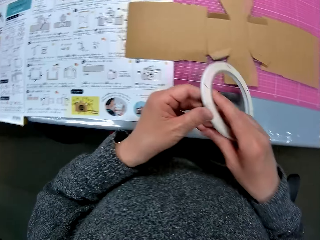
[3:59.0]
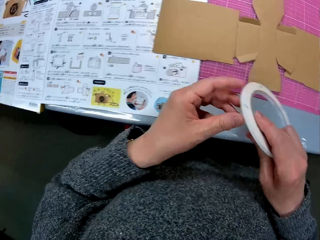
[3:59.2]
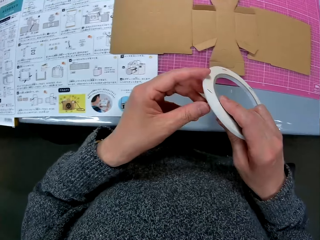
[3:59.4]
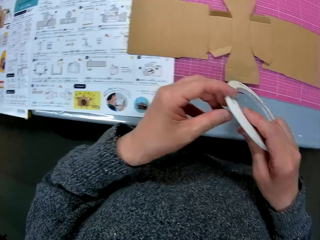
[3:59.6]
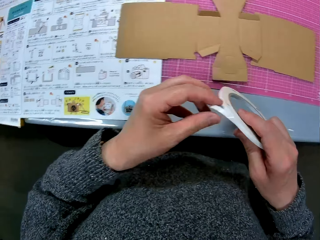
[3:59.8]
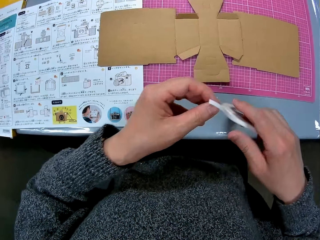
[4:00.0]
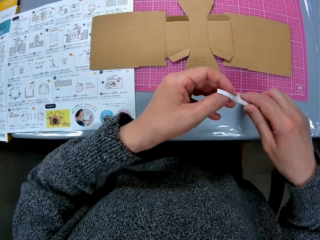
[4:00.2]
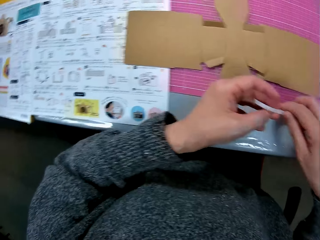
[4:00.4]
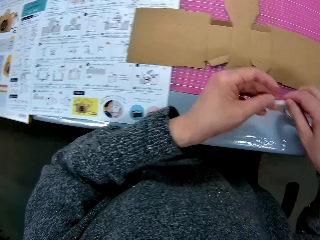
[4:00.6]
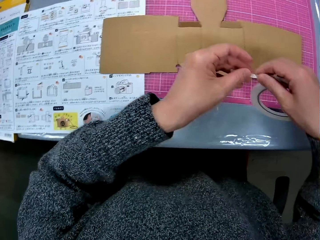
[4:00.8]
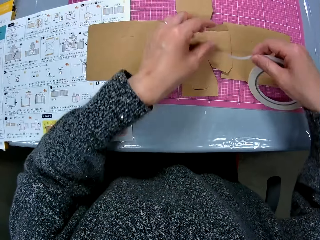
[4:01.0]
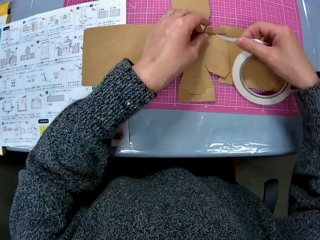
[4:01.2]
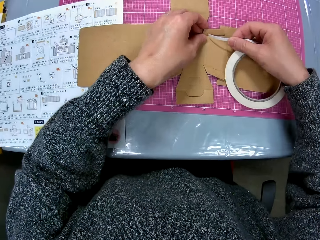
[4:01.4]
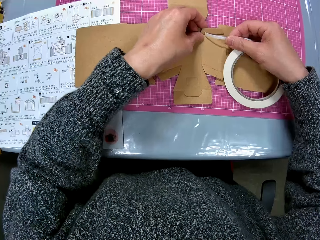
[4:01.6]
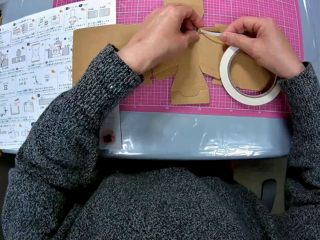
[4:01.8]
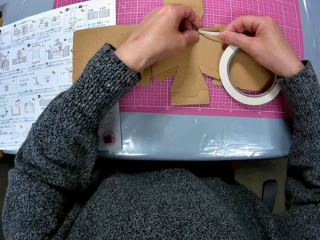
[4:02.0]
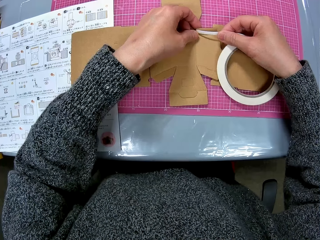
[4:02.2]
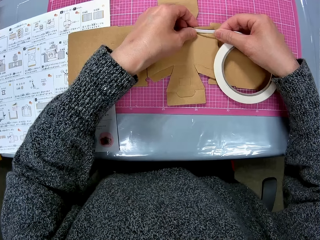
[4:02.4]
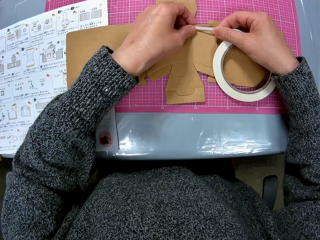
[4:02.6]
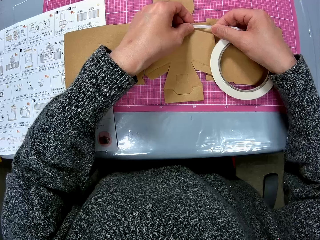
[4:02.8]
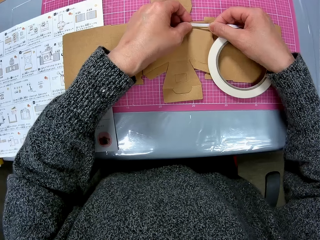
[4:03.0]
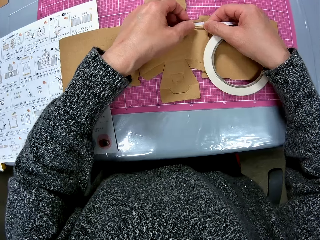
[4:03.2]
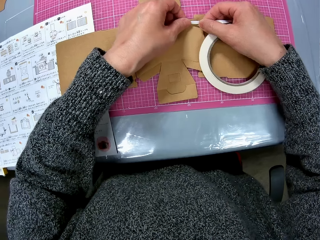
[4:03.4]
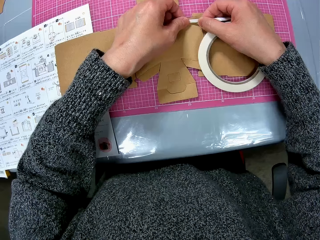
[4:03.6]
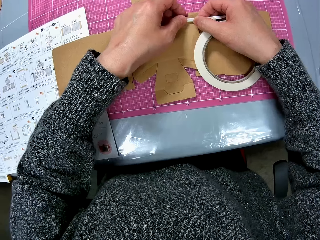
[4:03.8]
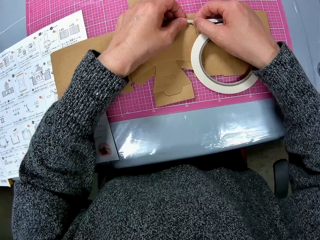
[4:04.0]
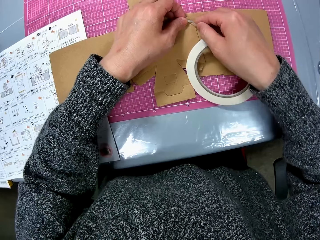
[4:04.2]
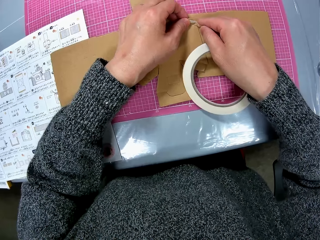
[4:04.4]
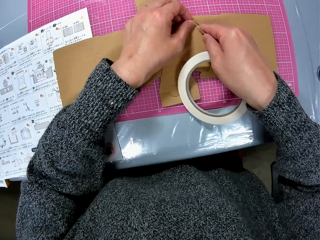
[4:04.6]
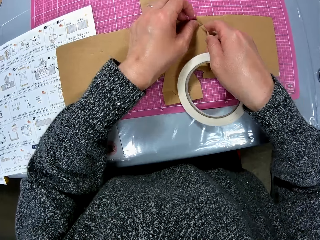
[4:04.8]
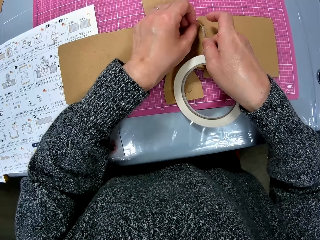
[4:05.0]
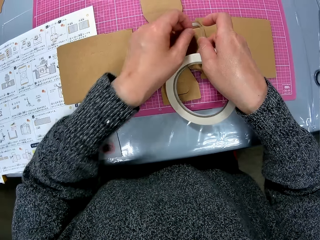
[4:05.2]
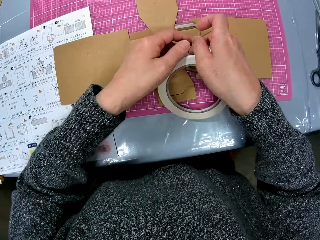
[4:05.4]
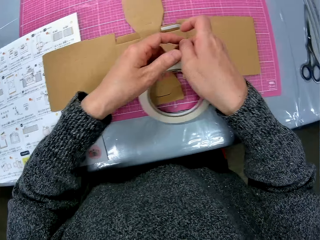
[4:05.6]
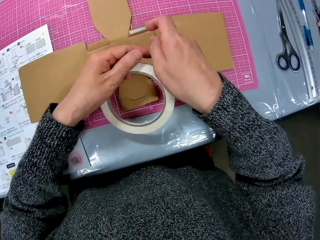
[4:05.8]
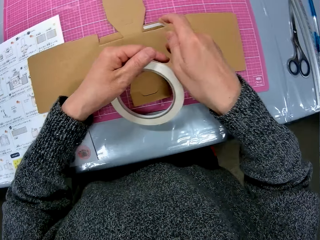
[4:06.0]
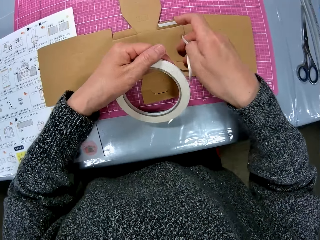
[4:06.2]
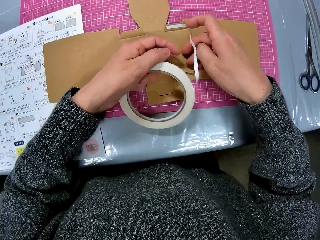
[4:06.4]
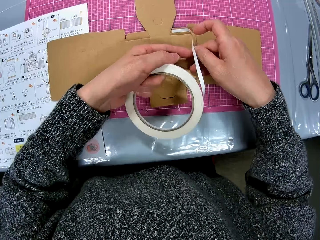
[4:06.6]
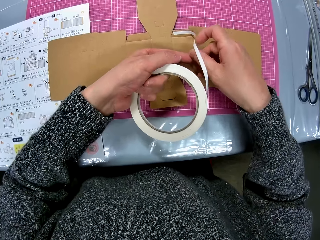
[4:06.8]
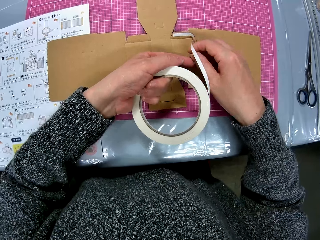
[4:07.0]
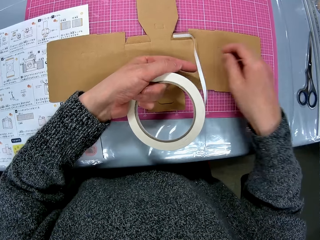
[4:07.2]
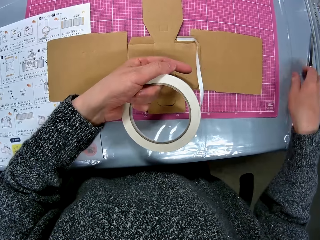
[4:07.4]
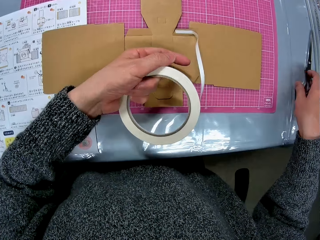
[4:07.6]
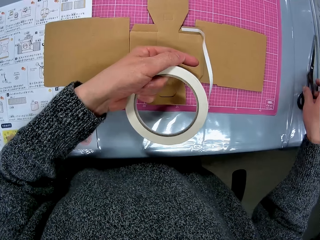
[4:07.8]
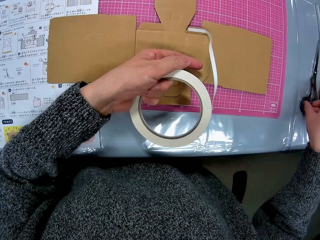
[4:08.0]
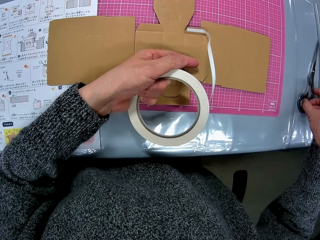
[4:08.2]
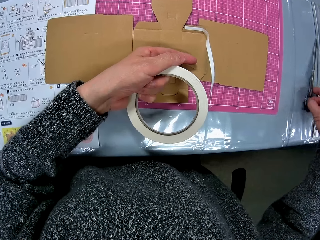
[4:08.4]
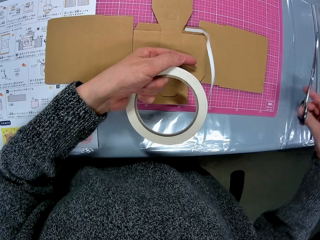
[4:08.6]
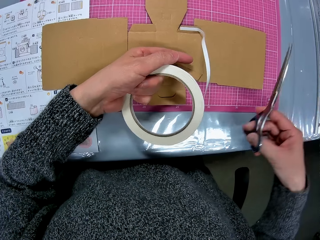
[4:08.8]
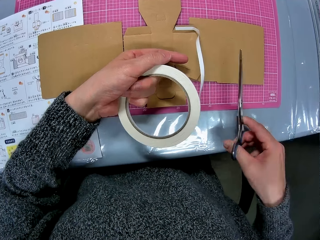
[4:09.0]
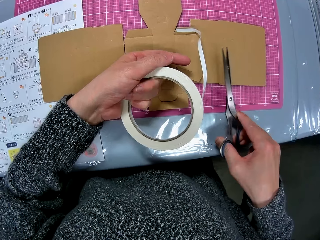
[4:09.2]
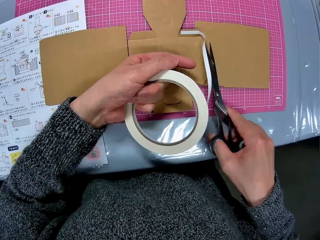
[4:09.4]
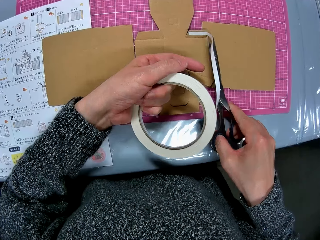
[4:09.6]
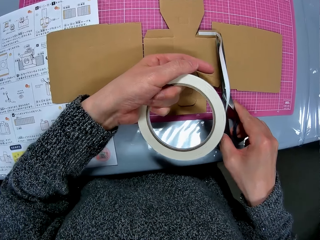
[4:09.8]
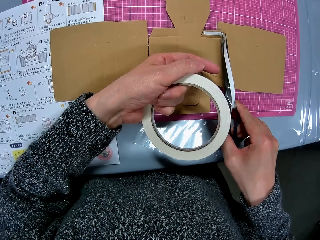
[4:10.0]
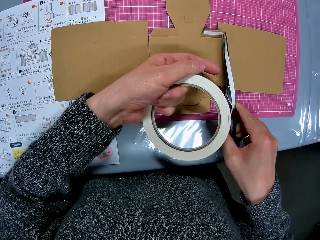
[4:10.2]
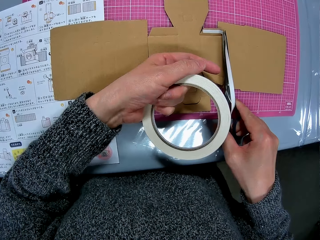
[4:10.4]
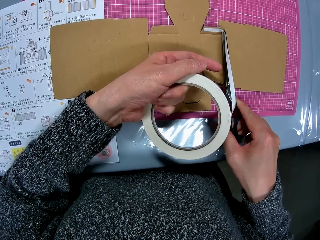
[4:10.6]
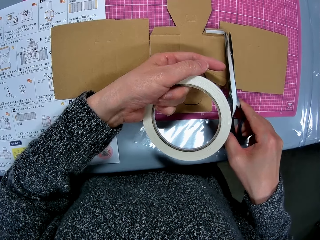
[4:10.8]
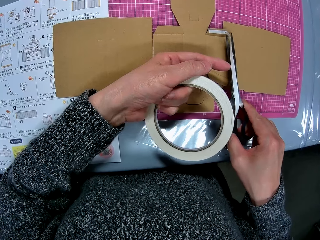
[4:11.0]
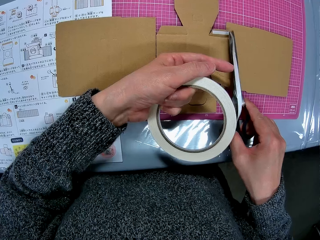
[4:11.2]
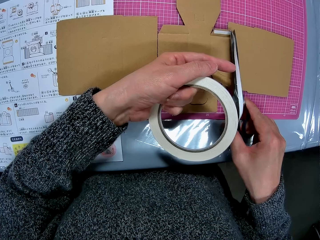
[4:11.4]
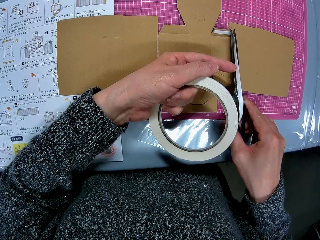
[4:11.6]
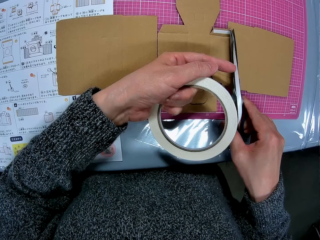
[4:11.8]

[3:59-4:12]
The camera wearer puts tape on the cardboard paper. They tape the cardboard paper on the table. They pick up the scissors from the table. They cut the cello tape with the scissors.

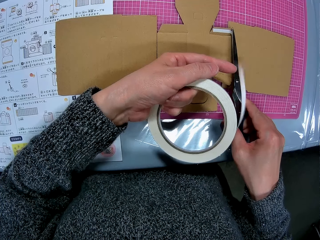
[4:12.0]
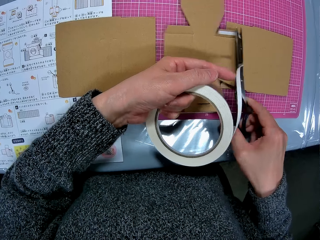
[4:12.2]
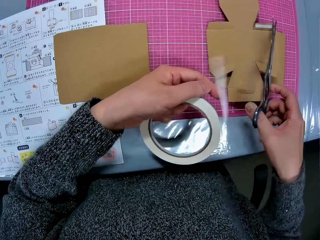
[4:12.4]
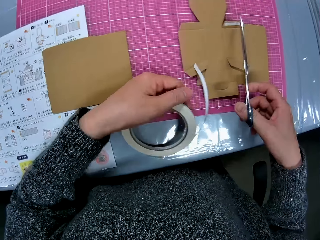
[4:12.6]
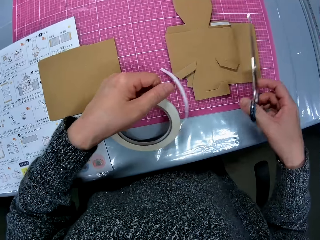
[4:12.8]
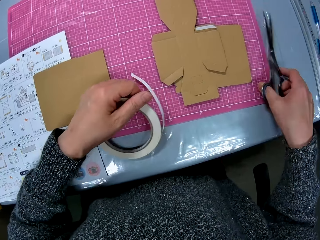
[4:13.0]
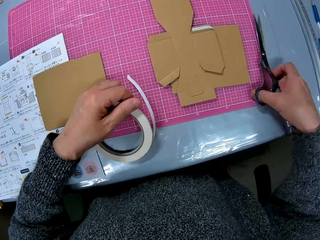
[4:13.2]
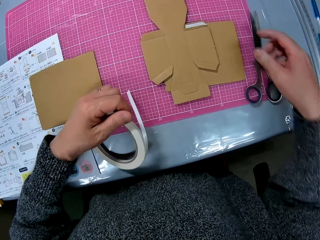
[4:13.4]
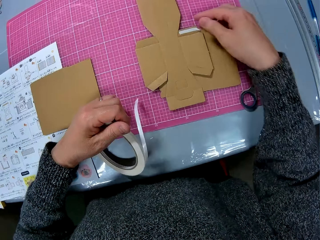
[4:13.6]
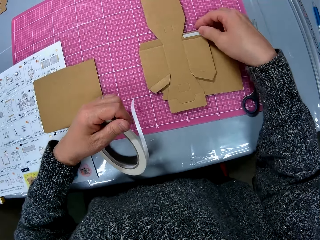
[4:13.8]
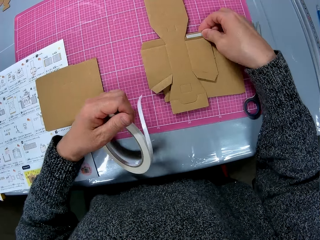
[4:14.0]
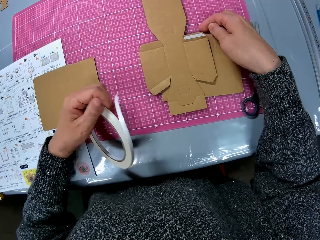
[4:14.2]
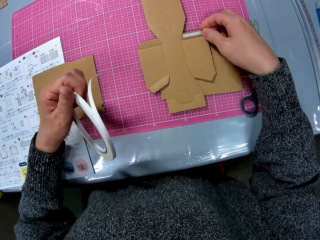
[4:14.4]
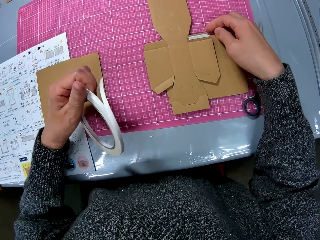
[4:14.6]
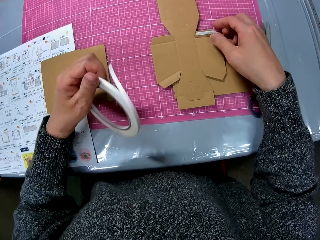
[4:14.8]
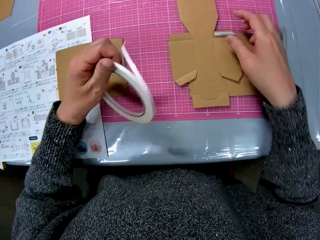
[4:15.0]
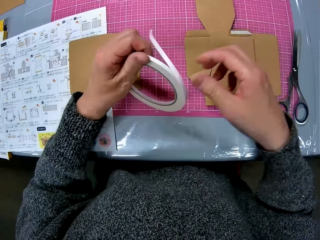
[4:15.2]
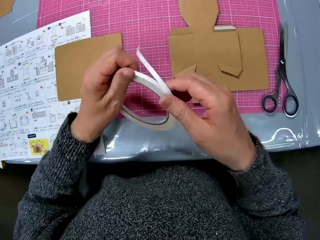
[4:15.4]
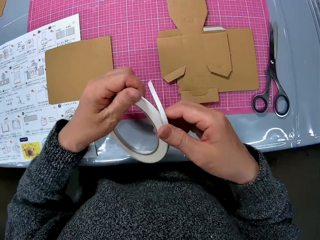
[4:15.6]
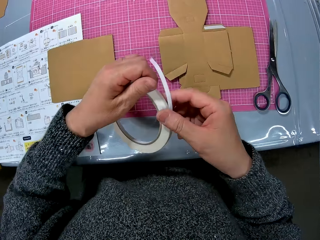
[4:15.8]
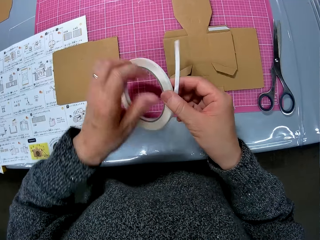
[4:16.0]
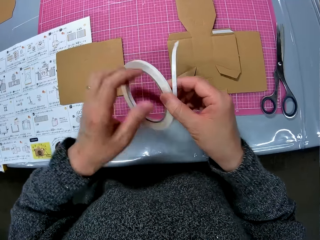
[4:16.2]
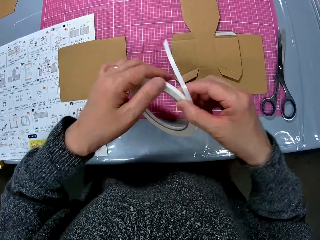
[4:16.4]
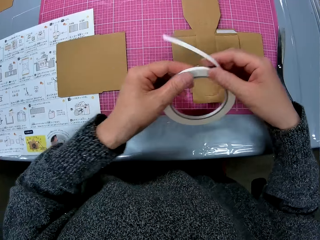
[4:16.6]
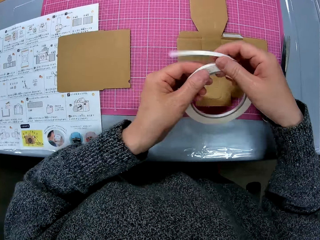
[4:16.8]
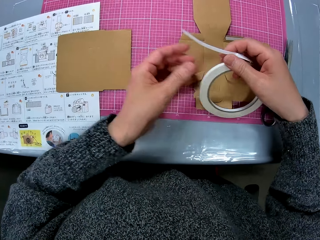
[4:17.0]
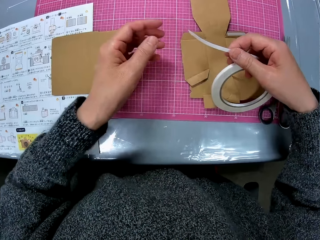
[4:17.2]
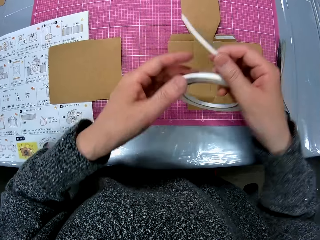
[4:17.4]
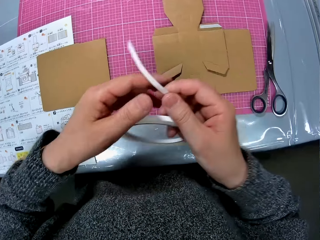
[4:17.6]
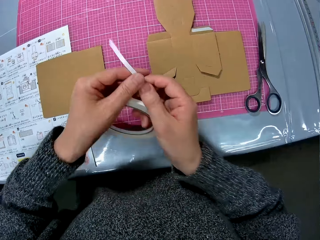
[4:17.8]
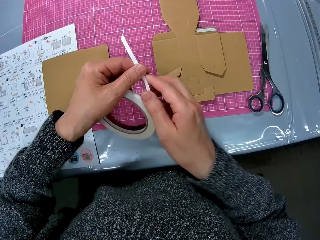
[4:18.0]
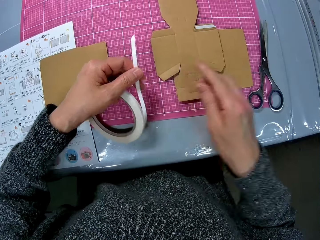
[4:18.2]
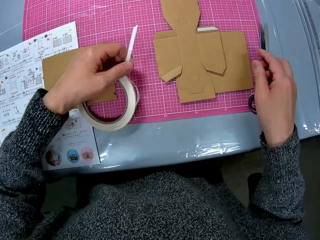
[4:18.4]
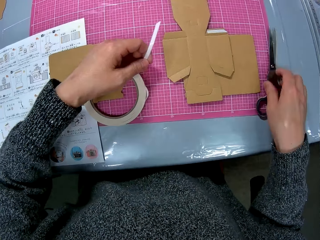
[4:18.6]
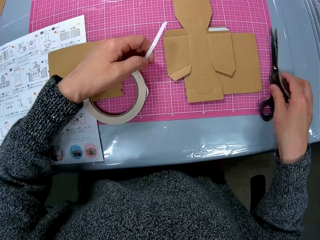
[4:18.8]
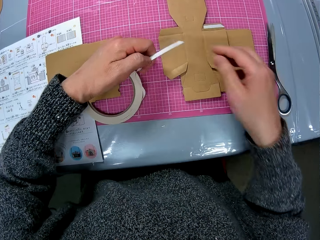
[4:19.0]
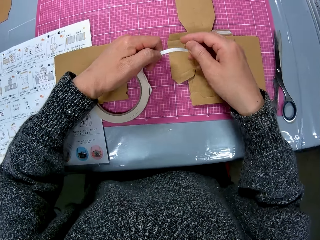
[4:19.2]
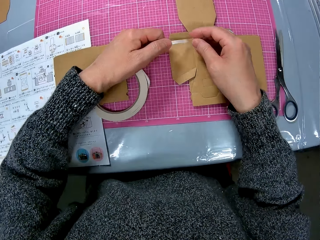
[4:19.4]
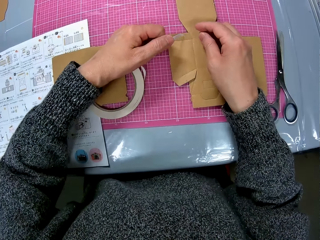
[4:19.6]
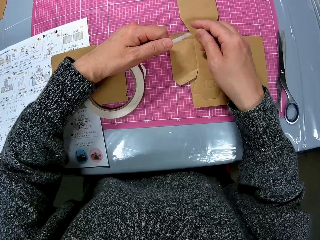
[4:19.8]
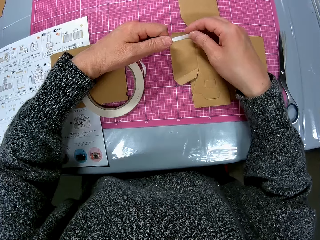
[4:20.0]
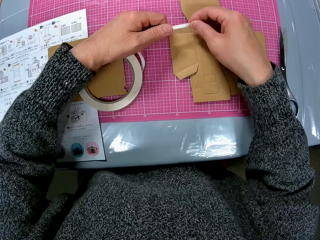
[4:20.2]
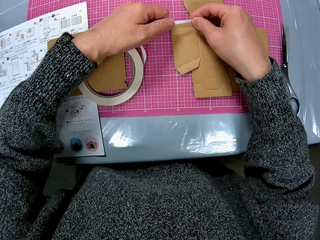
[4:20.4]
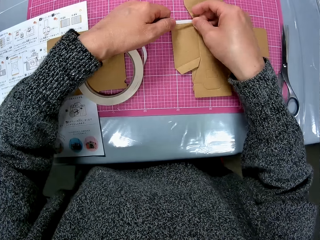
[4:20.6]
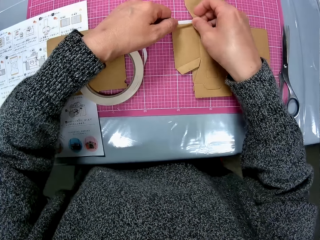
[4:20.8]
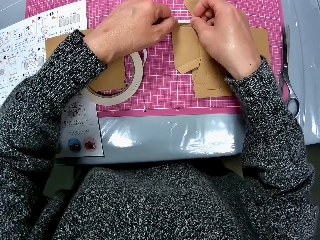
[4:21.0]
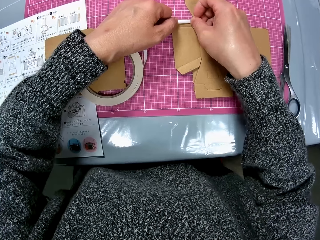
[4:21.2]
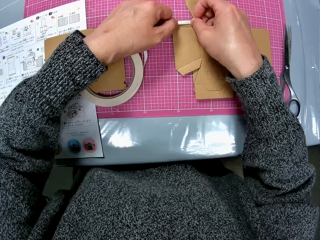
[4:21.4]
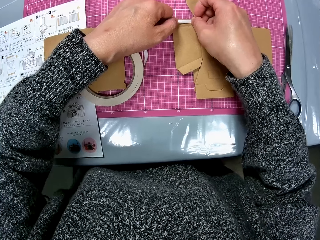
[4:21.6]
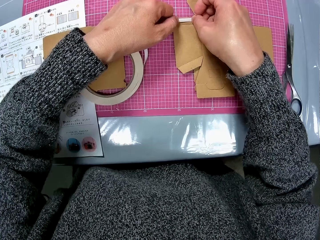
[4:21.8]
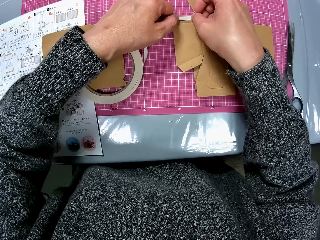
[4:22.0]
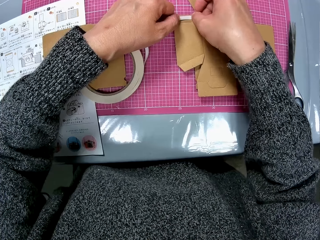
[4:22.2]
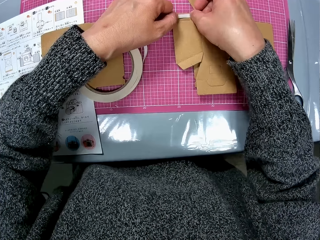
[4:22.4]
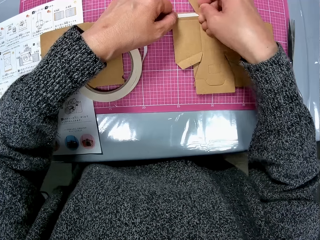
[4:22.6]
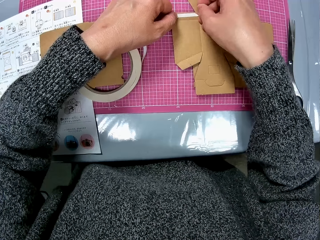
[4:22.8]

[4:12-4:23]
The camera wearer puts the pair of scissors on the table. They hold the cardboard paper and touch the tape on the cardboard paper. They hold the tape. They move the pair of scissors and pick up the pair of scissors from the table. They tape the cardboard paper on the table.
